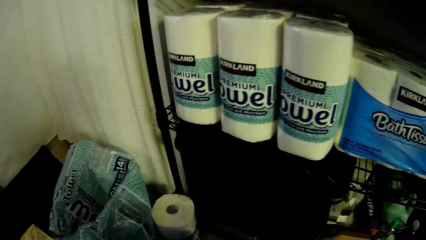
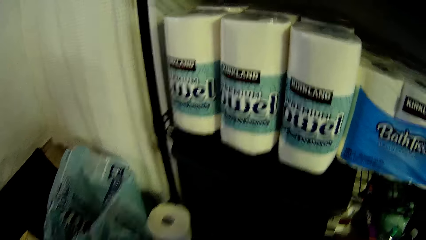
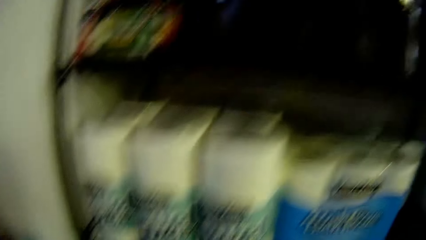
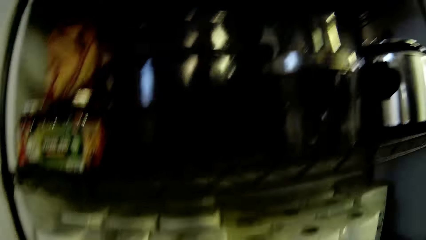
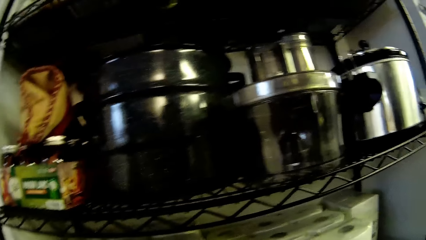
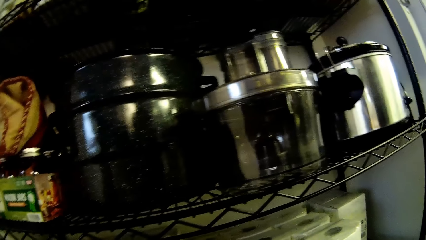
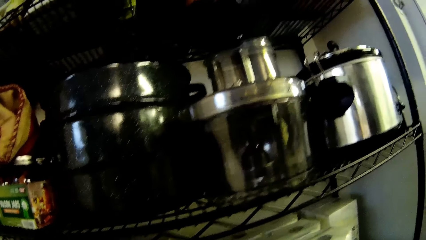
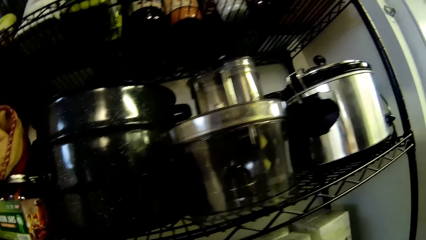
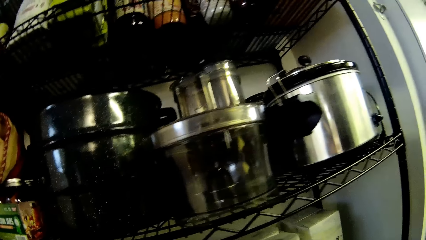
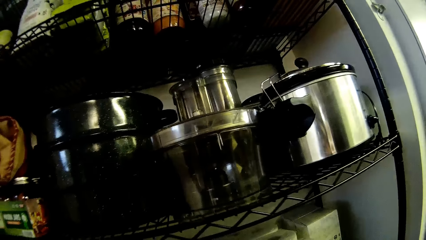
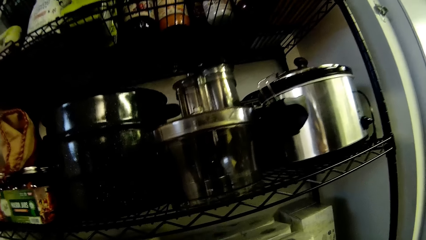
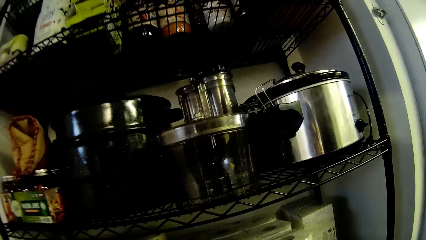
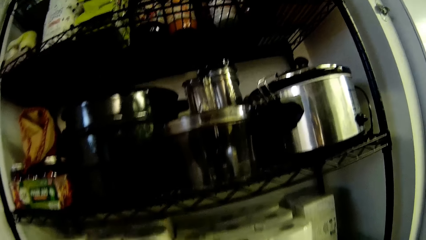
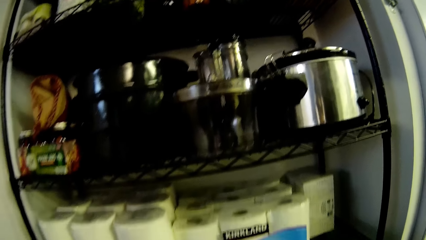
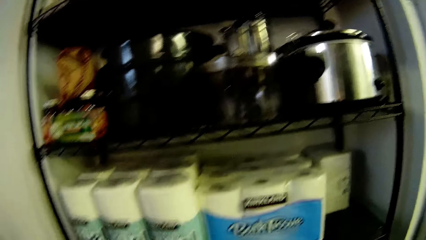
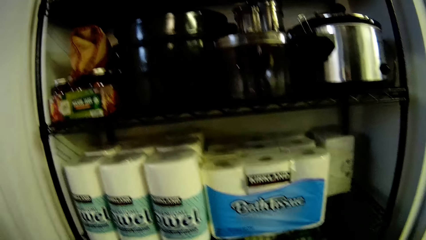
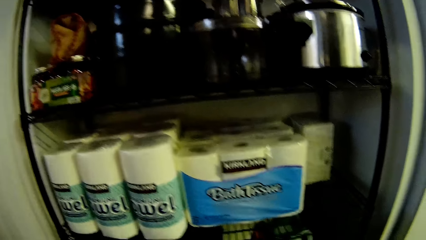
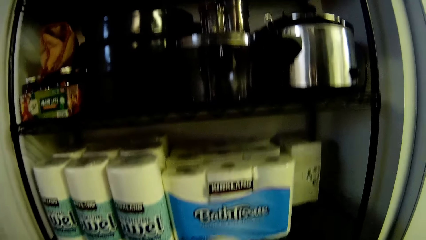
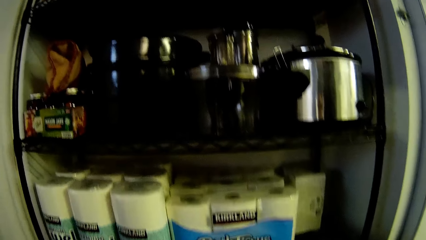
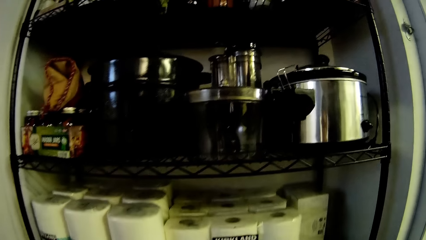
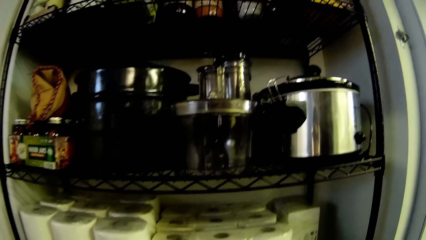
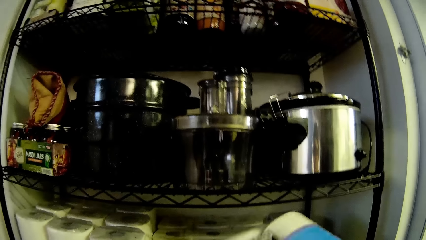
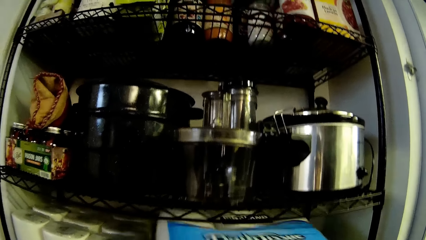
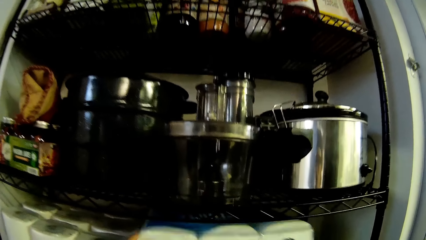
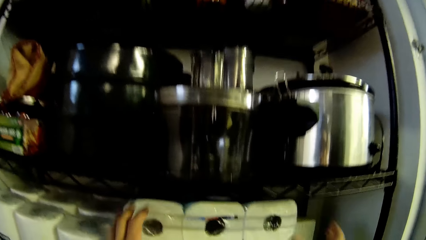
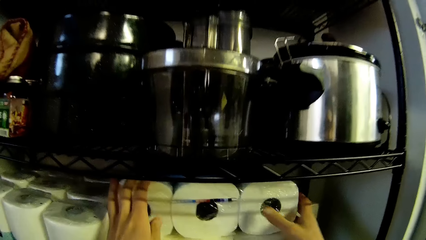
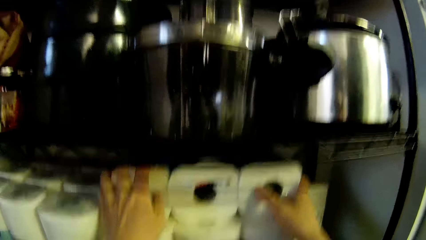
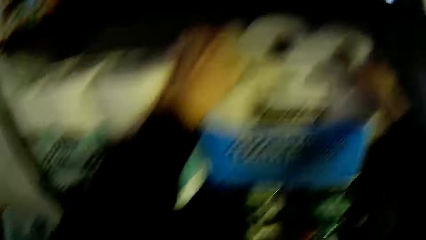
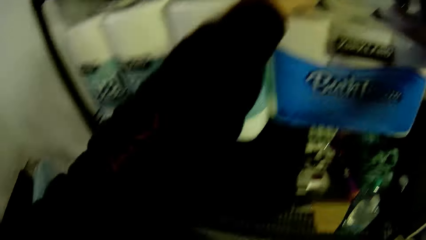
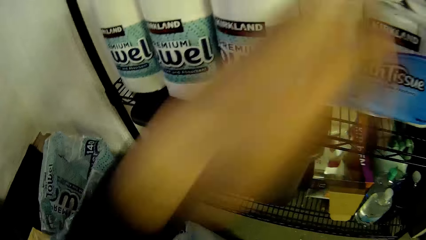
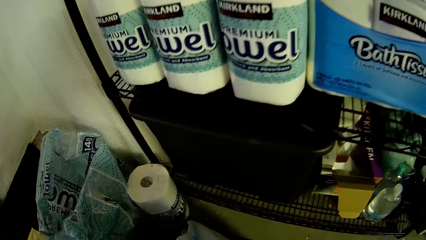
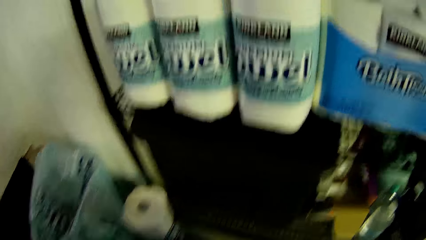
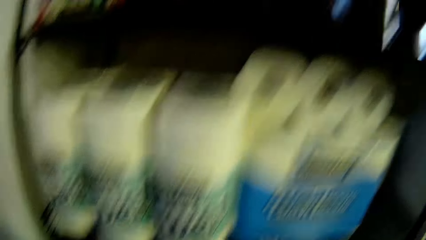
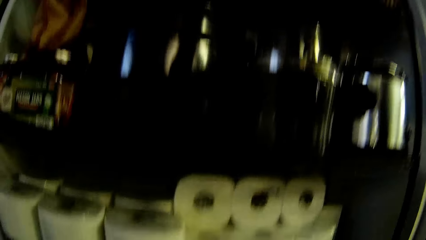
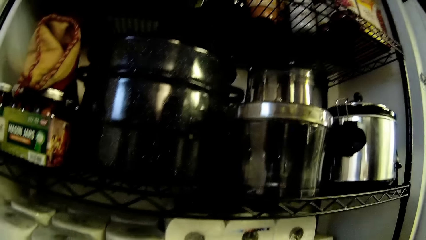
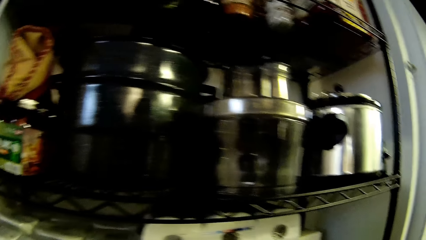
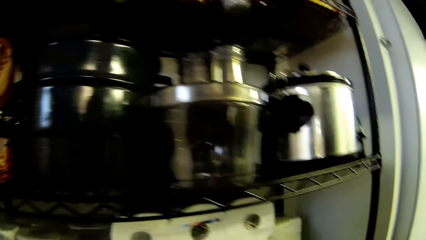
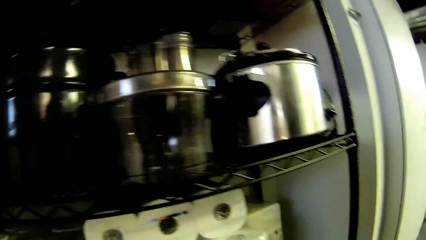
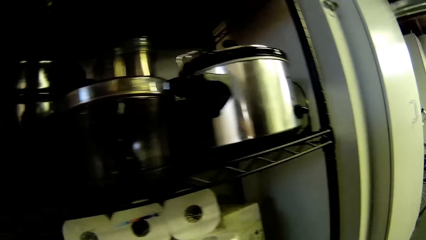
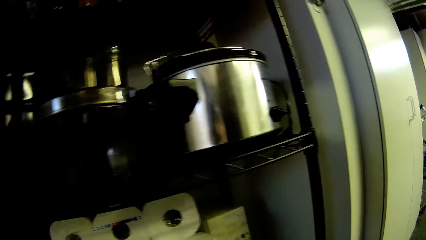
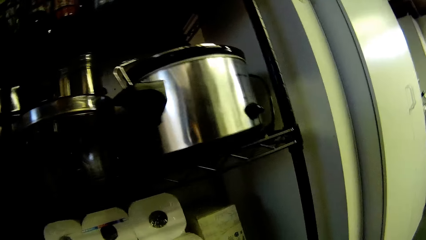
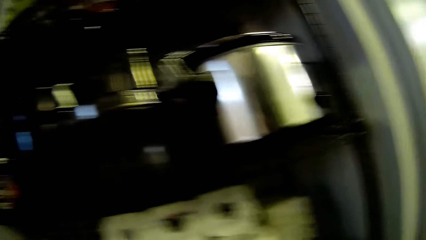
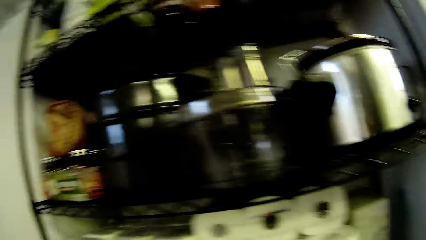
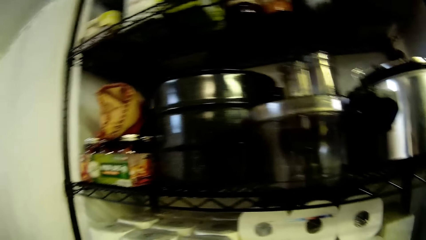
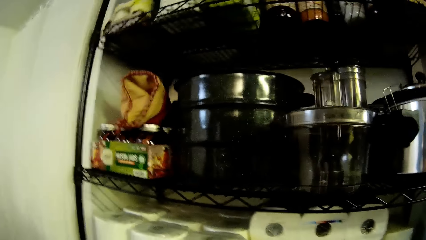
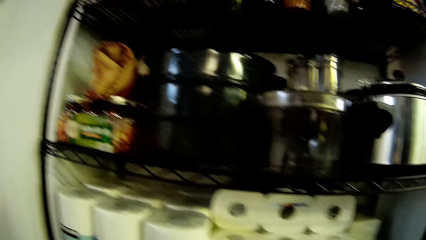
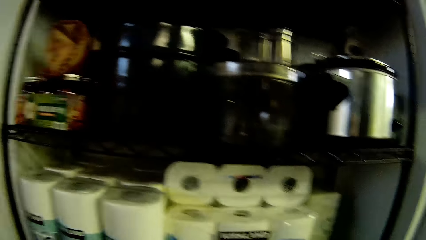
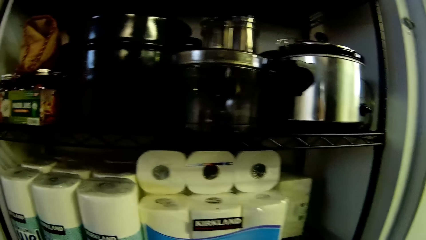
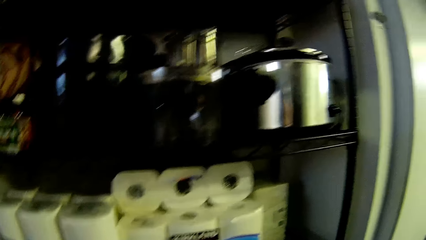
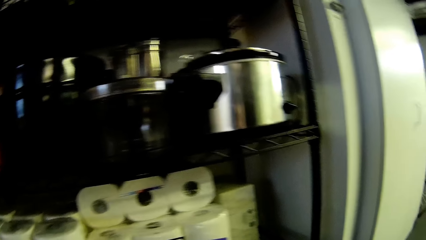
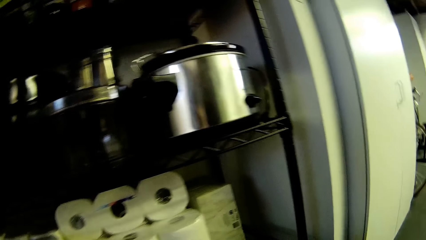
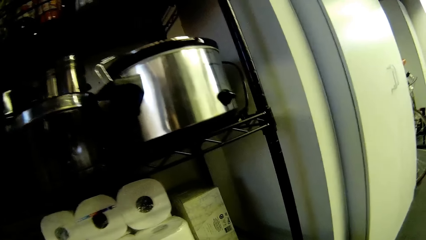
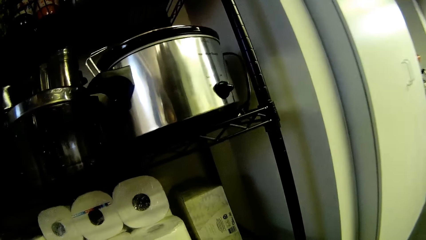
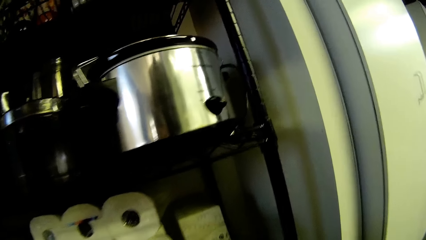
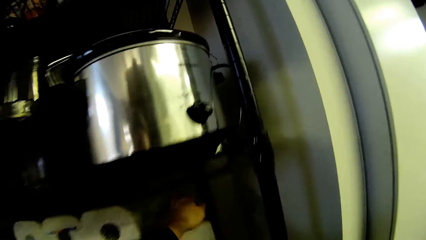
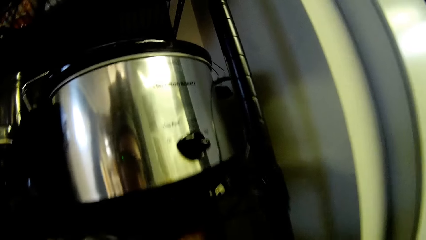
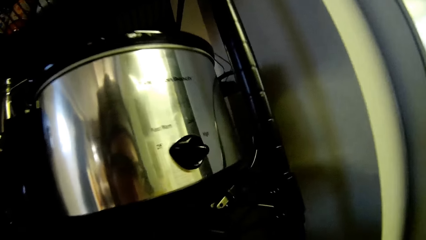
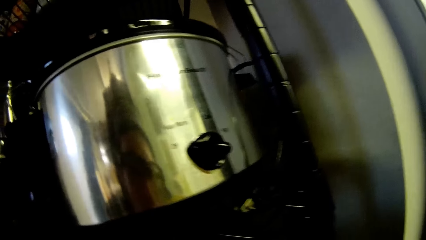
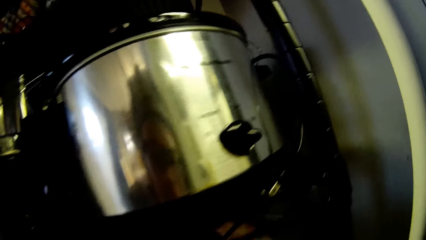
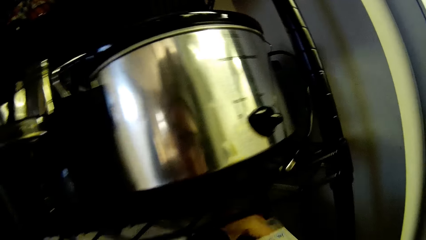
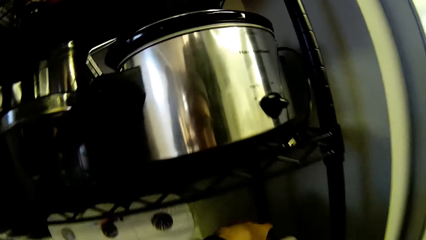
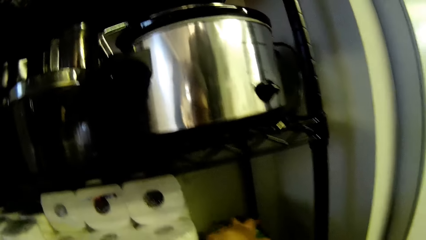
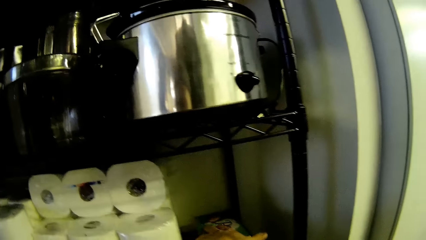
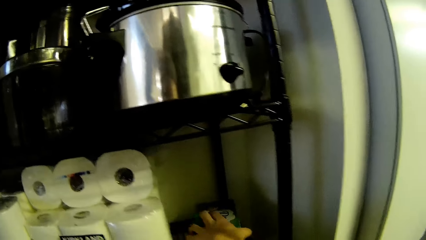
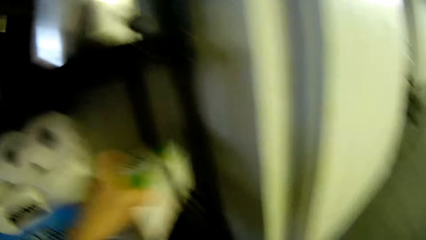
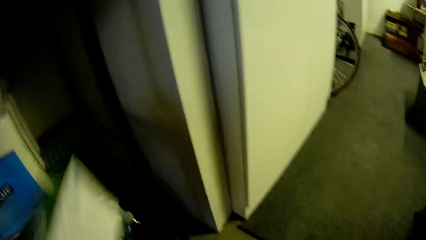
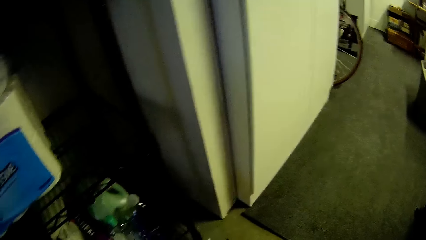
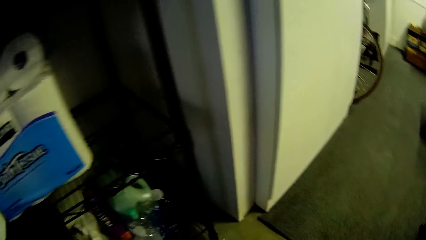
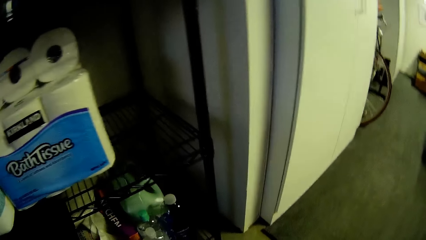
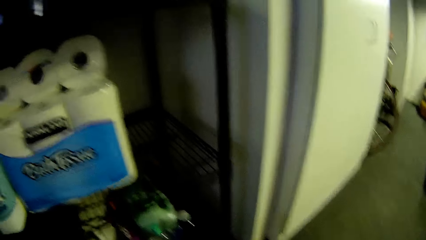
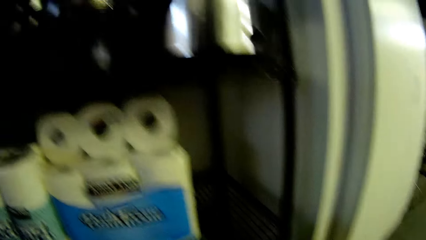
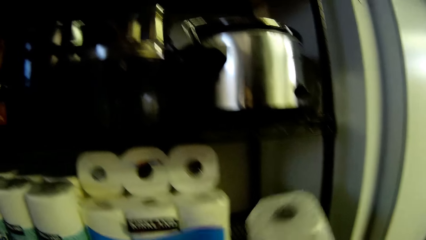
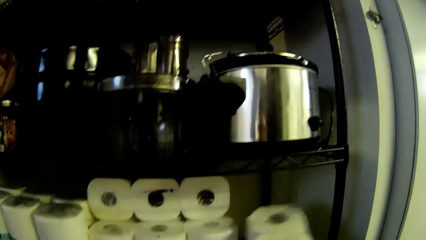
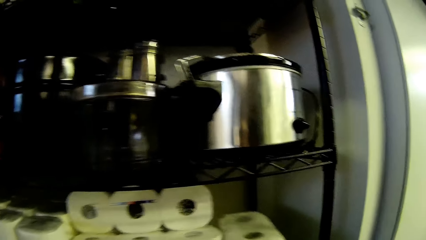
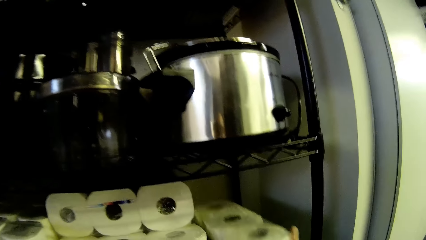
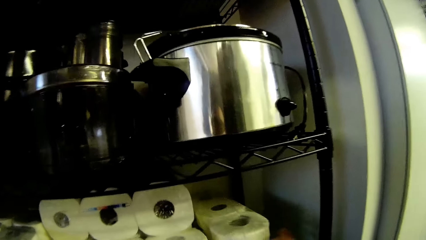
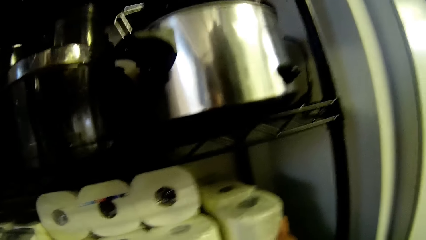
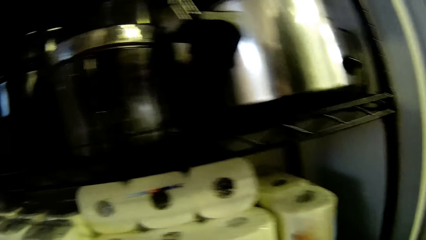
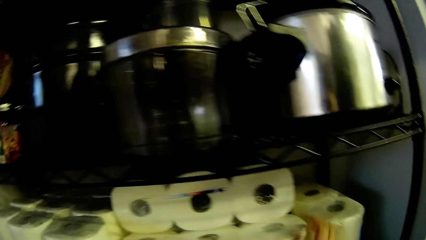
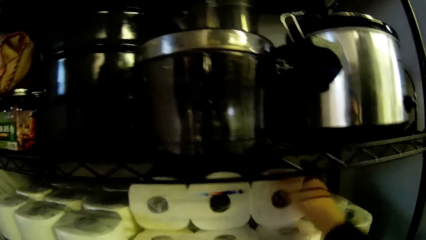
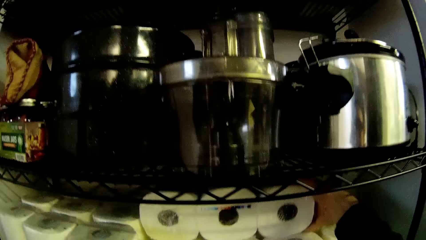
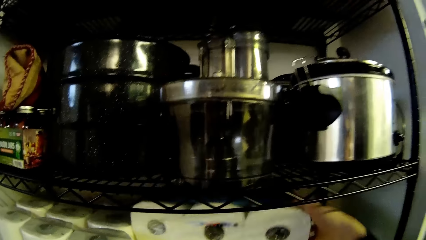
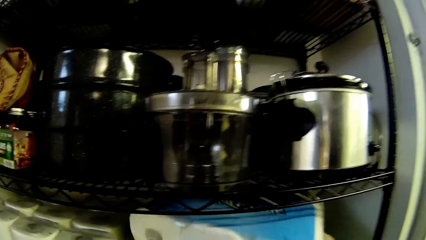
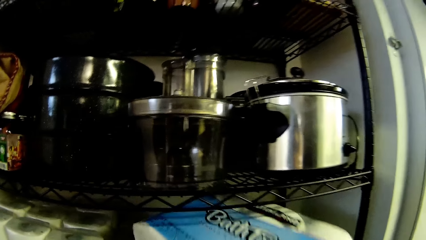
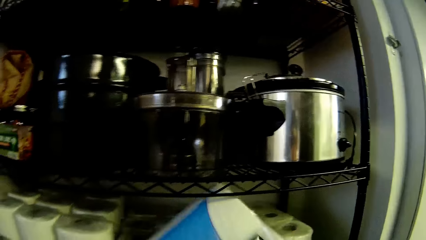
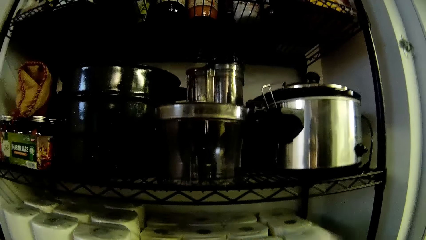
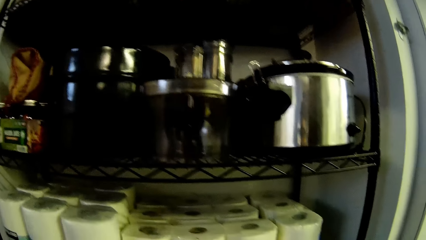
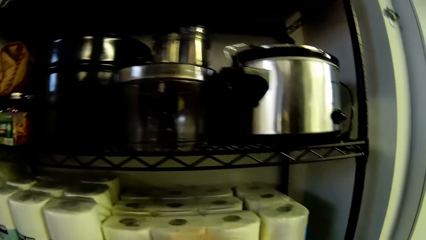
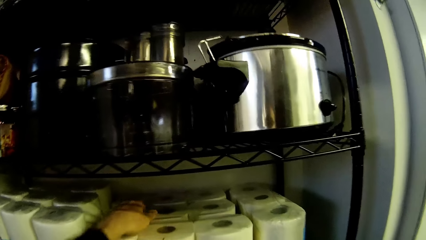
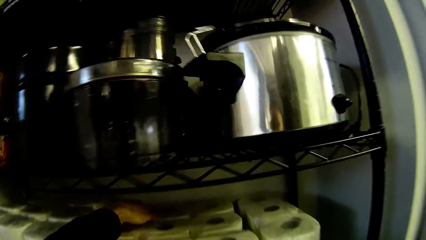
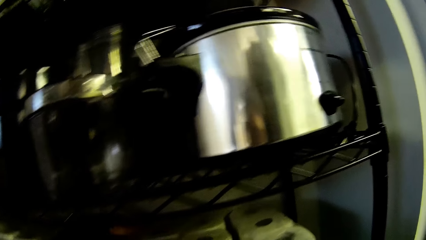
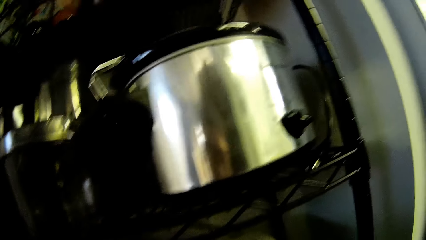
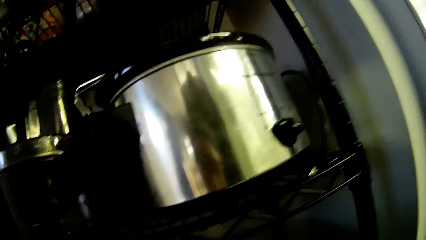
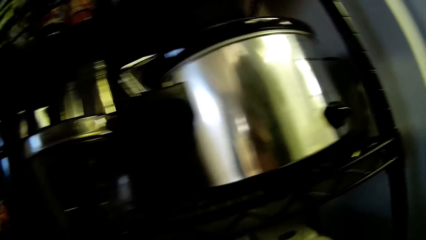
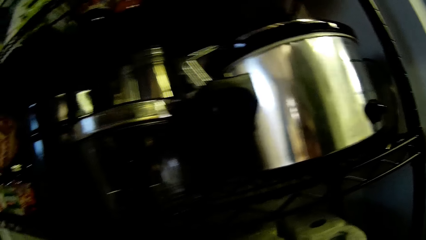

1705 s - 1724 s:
The camera wearer removes a paper towel from the packet. He puts the toilet roll or paper towel on the pantry's shelf with his left hand. He pushes a pack of toilet roll into the pantry's shelf with both hands. He removes a pack of soap from the pantry's shelf with his left hand. He puts a pack of toilet roll on the pantry's shelf with his right hand. He removes a pack of toilet roll from the pantry's shelf with his right hand. He arranges the paper towel on the shelf.
